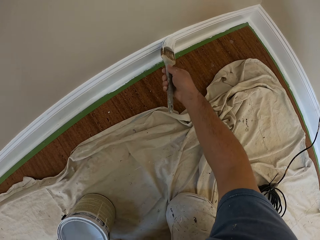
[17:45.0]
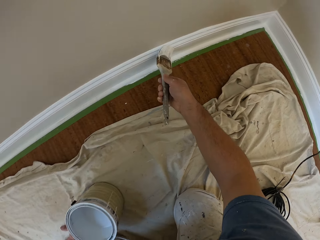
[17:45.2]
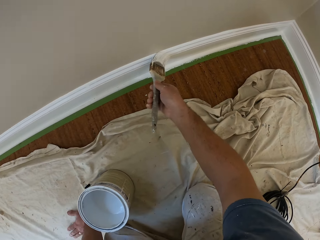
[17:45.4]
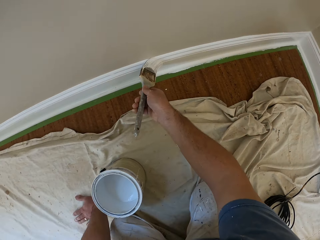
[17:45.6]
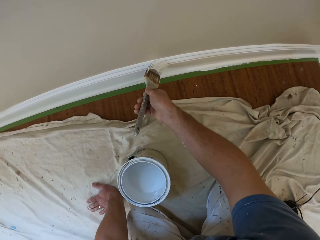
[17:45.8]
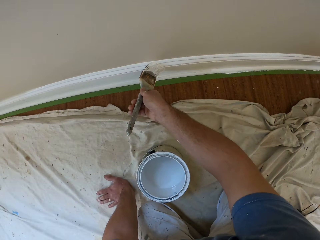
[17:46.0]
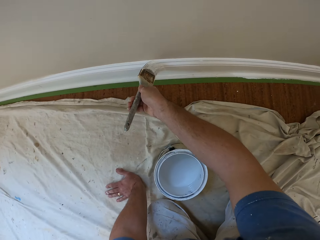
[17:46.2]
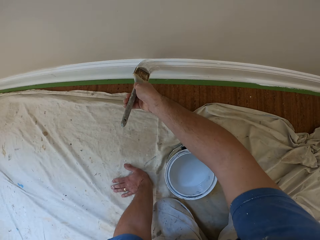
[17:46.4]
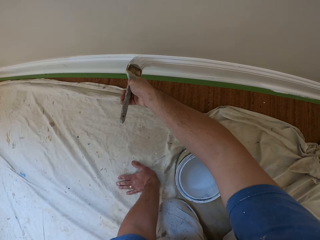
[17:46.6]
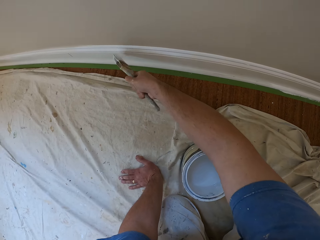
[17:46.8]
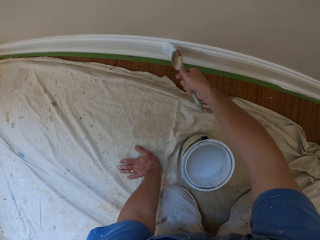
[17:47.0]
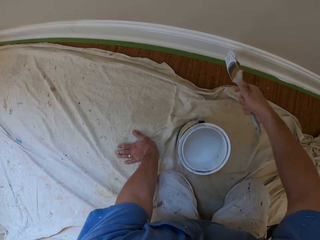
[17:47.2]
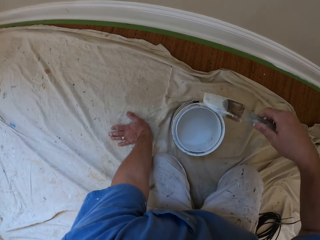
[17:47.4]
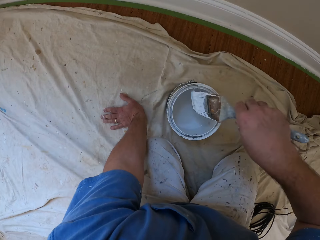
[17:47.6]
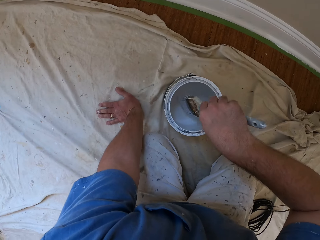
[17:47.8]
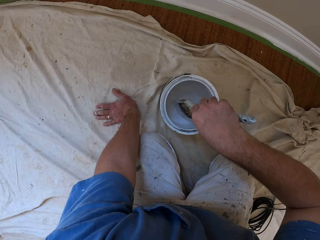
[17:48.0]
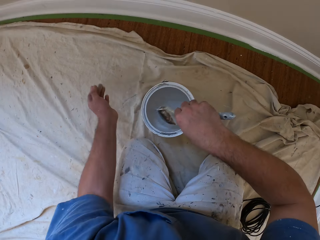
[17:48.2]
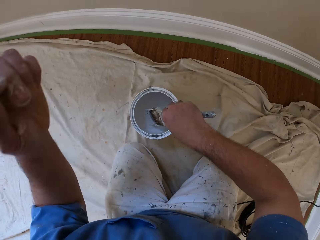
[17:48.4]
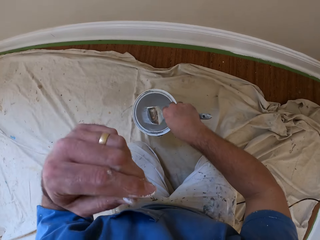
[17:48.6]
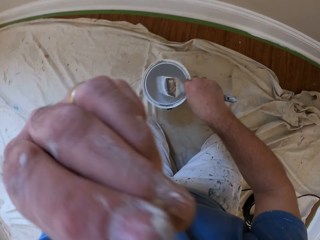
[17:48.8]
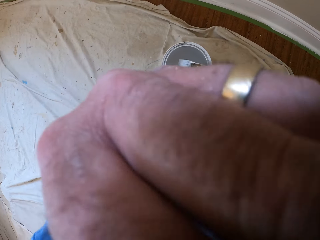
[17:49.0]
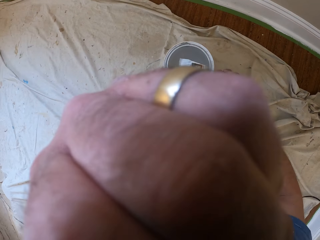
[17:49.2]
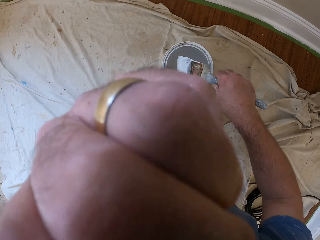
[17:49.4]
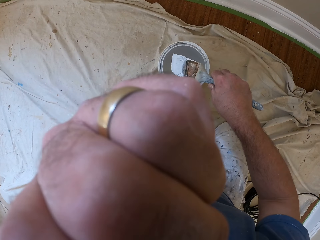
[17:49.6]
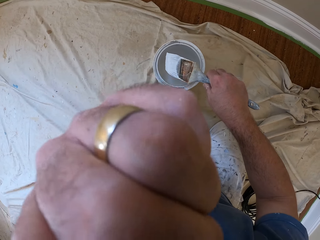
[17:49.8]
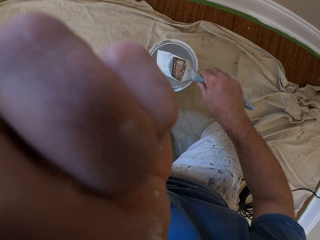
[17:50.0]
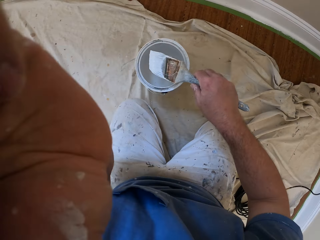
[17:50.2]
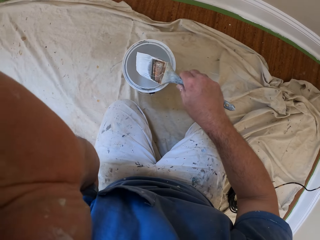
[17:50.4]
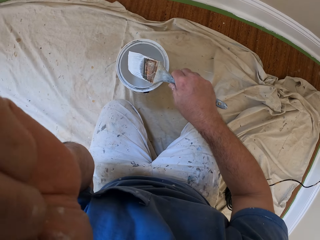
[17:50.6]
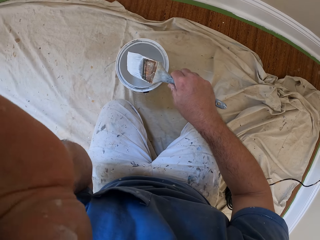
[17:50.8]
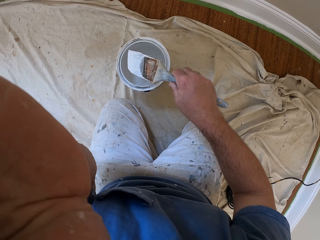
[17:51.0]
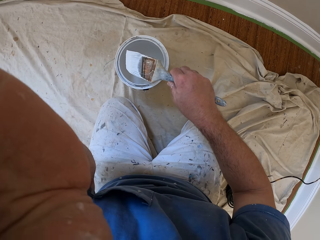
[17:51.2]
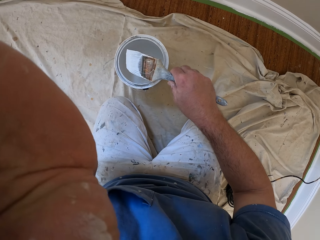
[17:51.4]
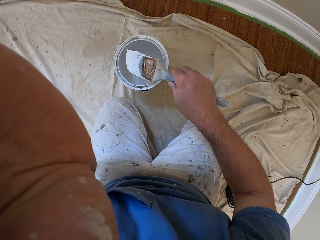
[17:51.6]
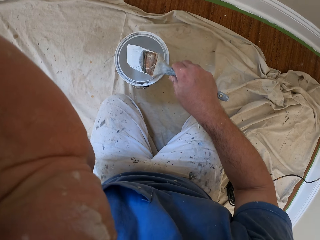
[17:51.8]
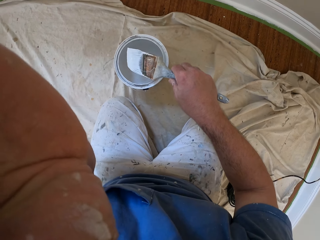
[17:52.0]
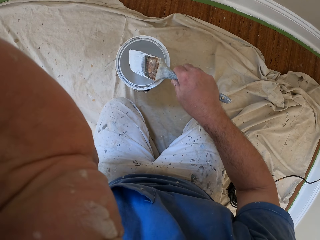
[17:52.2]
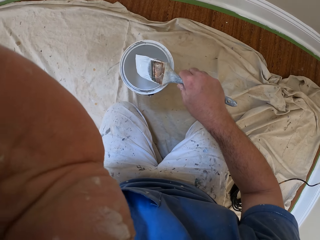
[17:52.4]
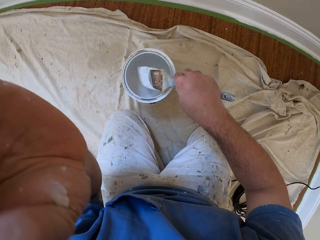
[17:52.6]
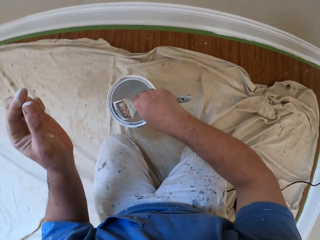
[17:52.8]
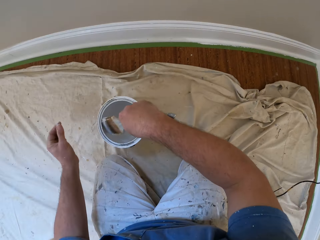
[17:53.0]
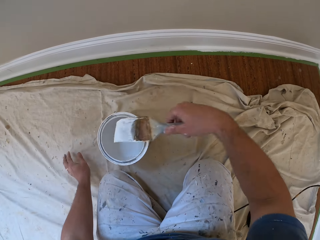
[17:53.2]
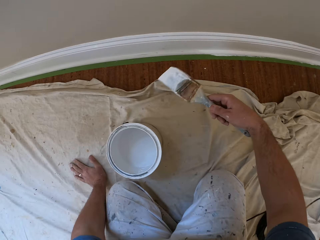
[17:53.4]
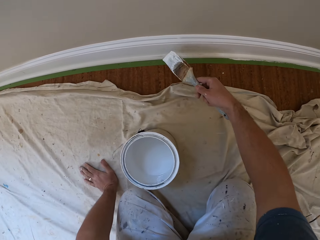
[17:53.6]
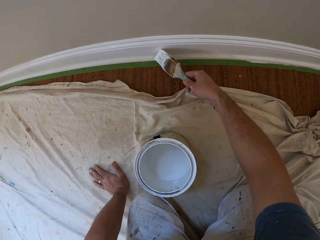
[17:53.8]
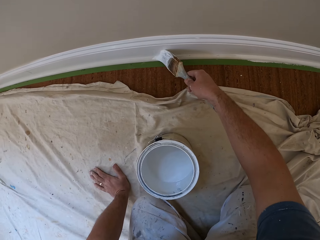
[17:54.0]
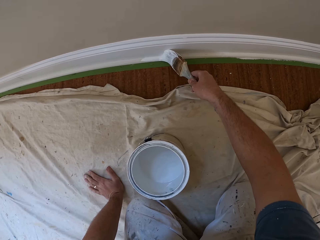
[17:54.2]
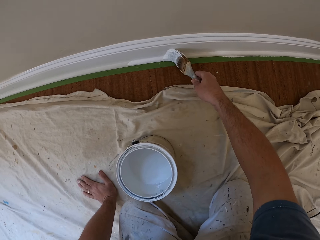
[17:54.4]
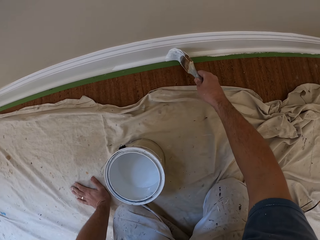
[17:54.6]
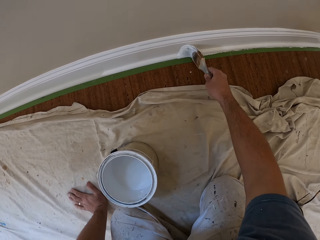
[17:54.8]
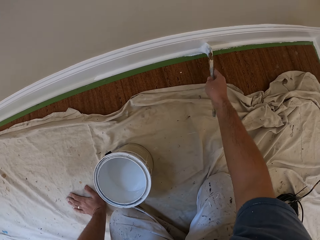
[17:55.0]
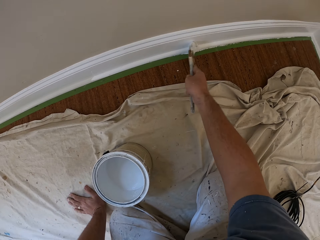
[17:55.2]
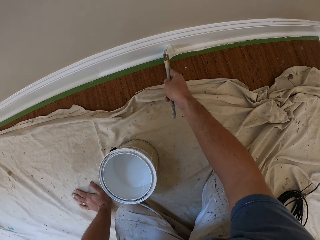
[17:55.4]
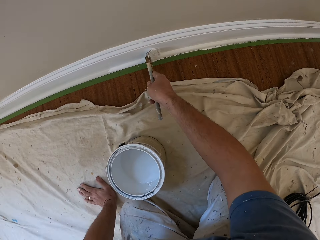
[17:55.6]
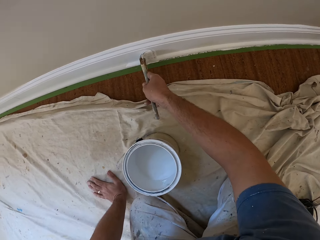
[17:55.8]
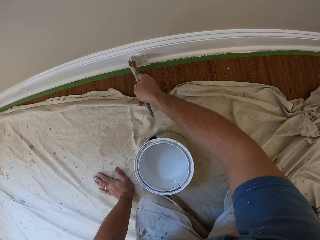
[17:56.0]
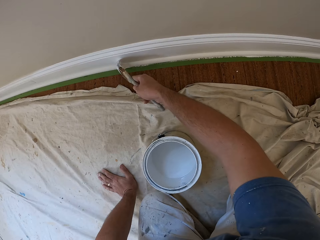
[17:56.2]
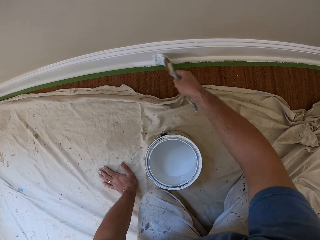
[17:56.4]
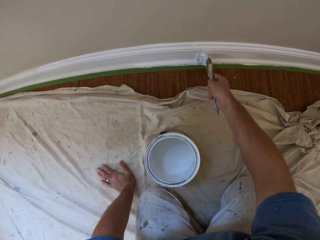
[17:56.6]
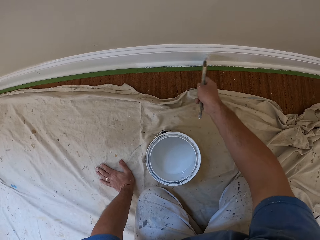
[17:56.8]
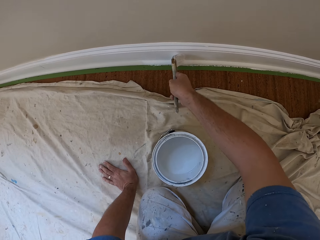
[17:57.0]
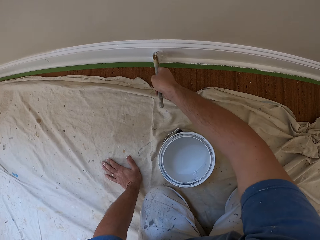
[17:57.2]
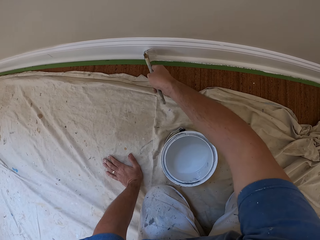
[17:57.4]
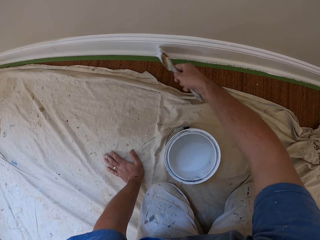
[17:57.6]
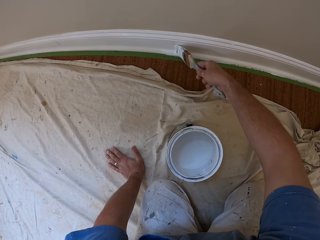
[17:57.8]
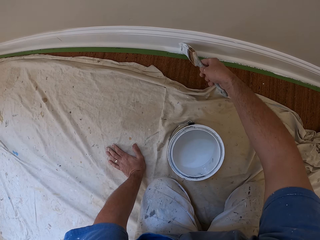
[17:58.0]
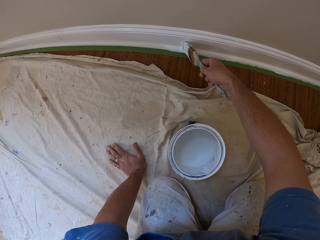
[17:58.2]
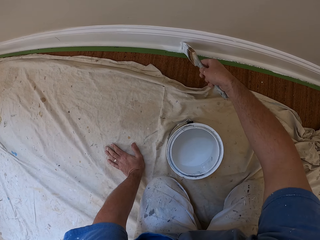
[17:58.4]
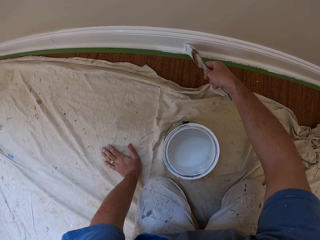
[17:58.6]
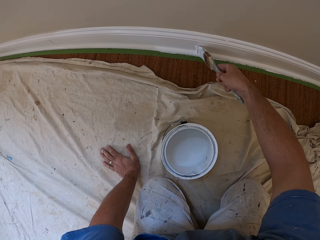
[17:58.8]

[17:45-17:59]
The camera wearer scoops paint inside the aluminum paint bucket with the paintbrush. He scratches his face. He adjusts his eyeglasses. He drops his hand. He scoops paint. He paints the cornice.

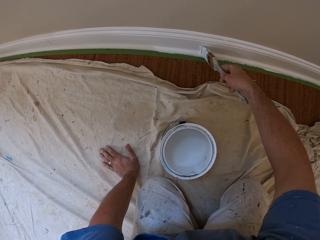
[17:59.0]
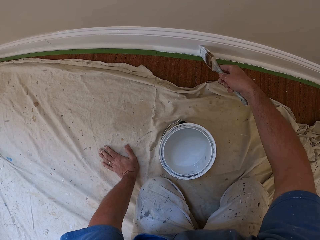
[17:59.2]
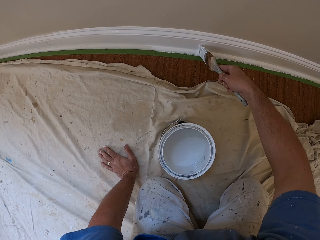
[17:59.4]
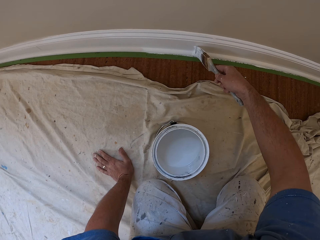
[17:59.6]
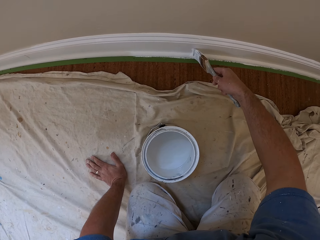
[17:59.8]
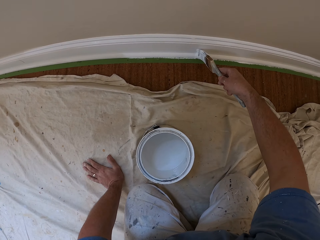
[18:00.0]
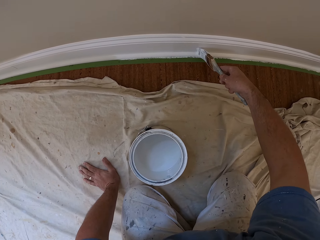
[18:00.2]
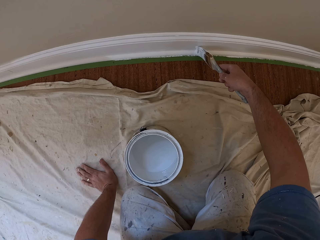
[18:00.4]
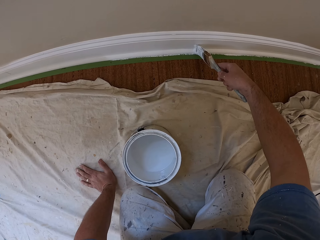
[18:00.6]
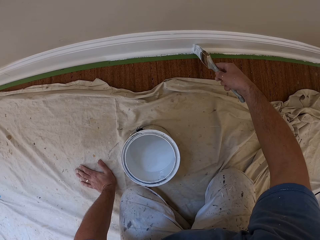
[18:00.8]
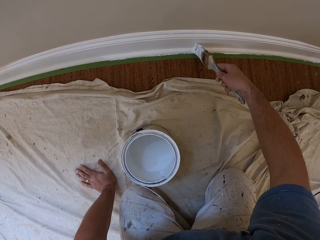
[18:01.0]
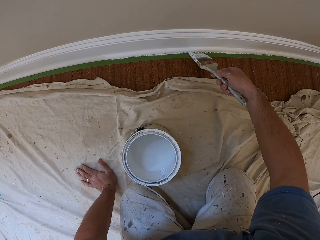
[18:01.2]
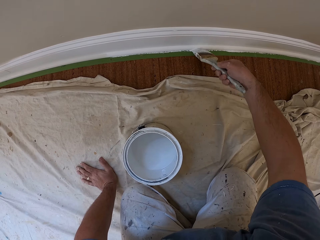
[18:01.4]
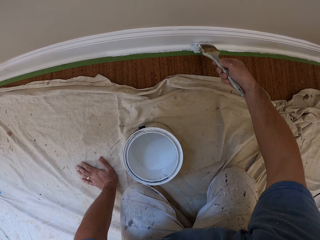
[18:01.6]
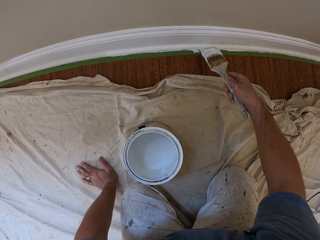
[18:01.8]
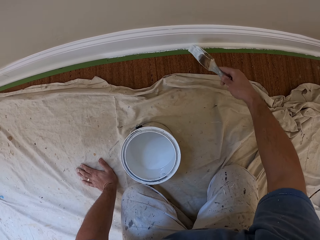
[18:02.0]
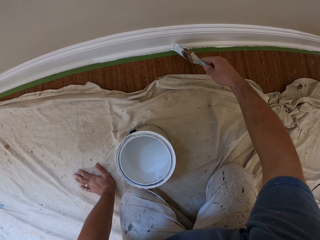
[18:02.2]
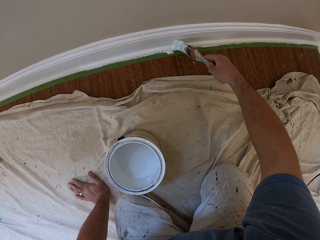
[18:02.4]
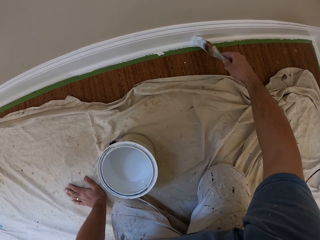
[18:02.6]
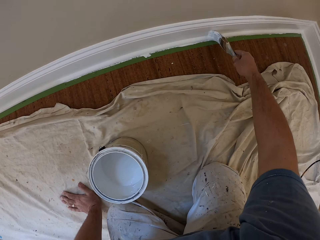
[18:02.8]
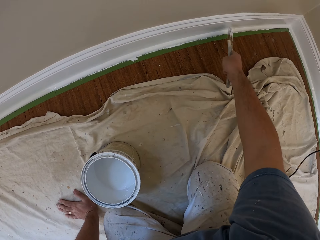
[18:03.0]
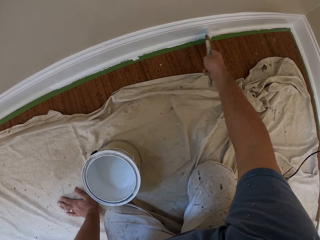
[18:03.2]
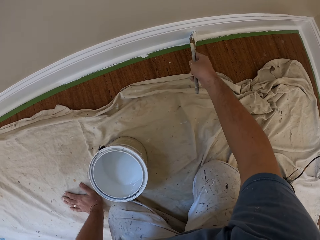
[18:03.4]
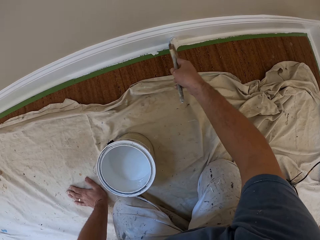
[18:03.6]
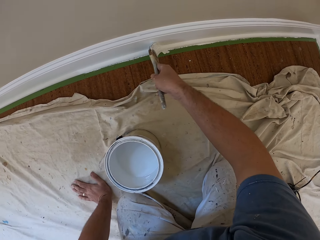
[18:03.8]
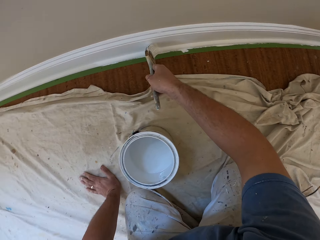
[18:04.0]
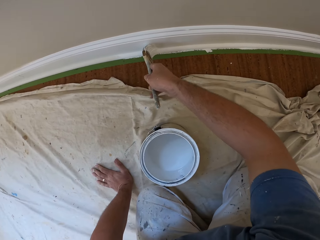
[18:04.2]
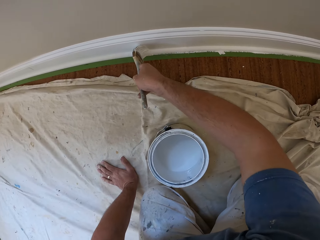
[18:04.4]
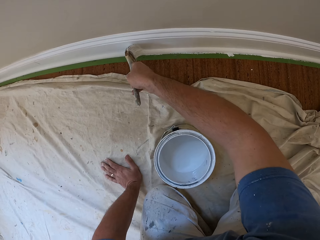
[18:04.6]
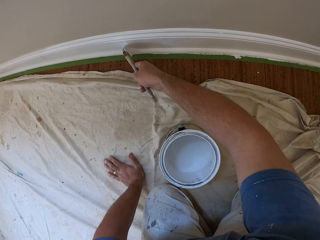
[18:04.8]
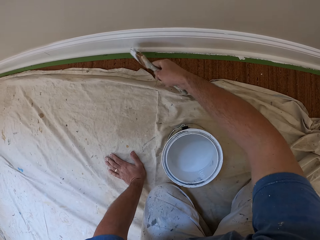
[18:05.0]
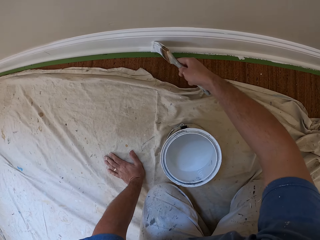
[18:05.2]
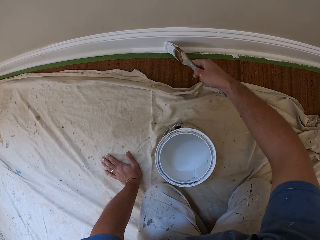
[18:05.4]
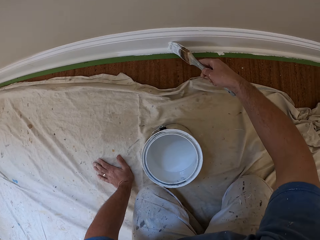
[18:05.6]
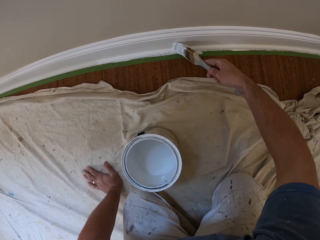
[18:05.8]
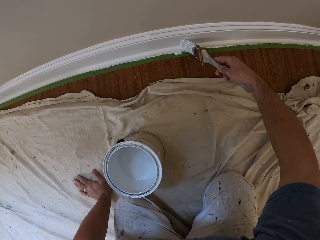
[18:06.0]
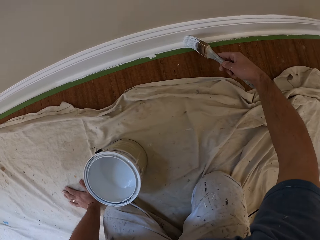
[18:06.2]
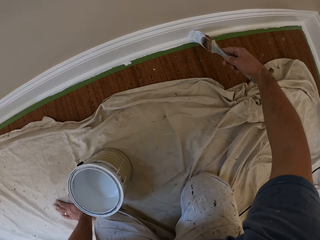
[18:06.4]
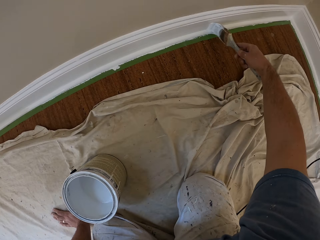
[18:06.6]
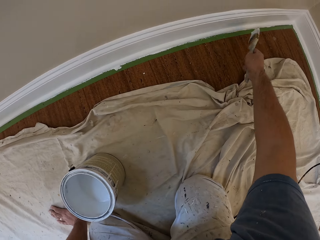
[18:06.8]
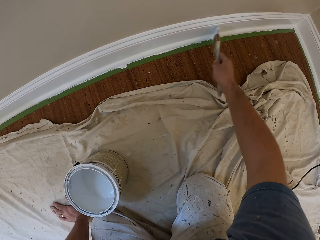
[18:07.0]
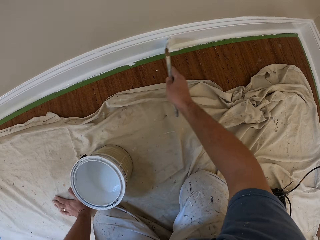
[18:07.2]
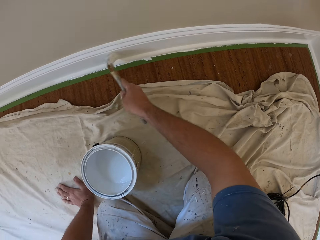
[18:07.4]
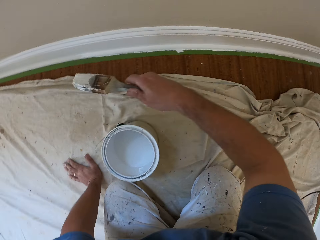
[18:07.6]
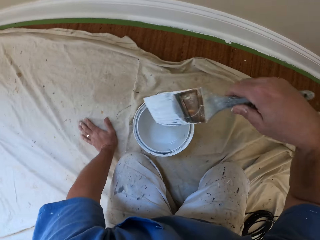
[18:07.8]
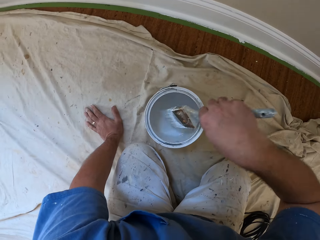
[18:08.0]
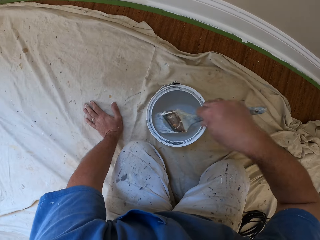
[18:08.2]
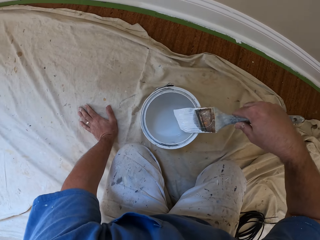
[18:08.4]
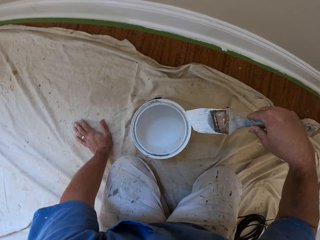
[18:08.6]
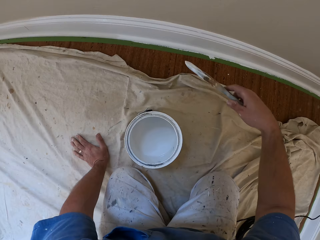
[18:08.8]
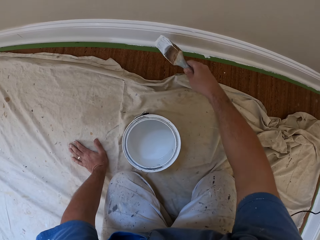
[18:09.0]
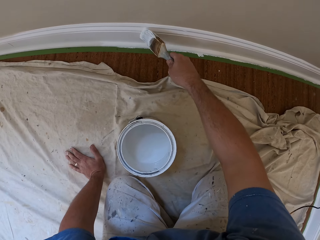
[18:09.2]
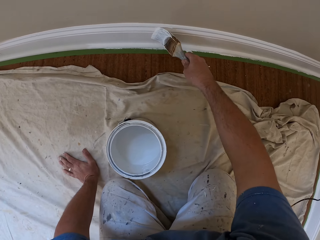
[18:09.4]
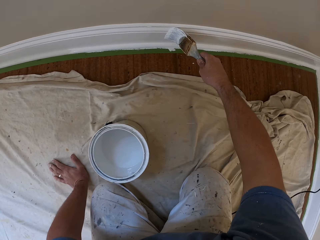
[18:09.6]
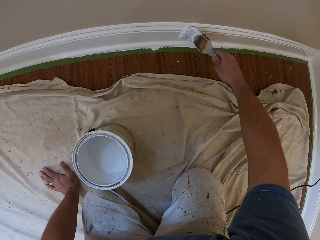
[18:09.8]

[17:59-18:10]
The camera wearer scoops paint inside the aluminum paint bucket with the paintbrush. They paint the cornice.
